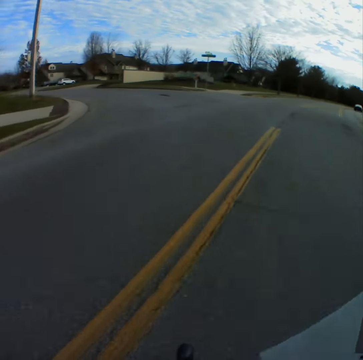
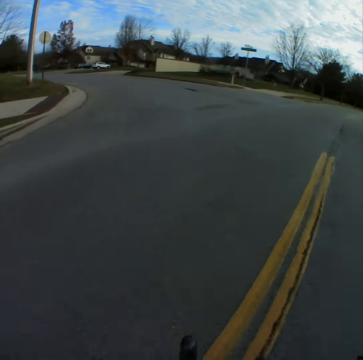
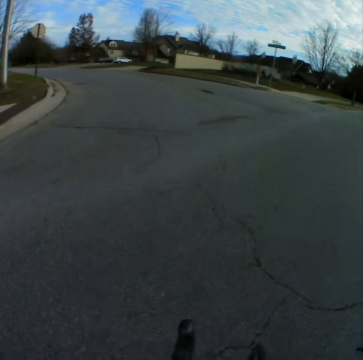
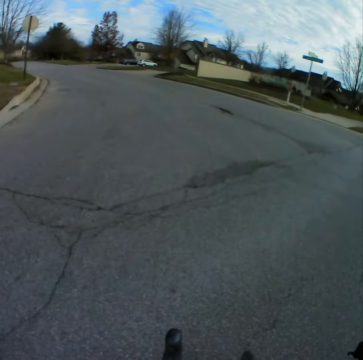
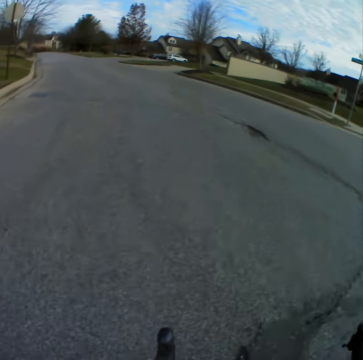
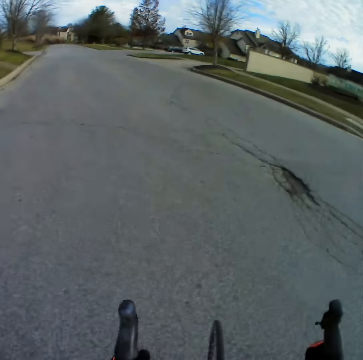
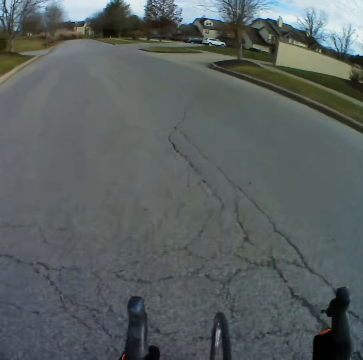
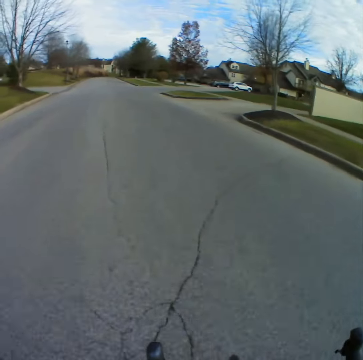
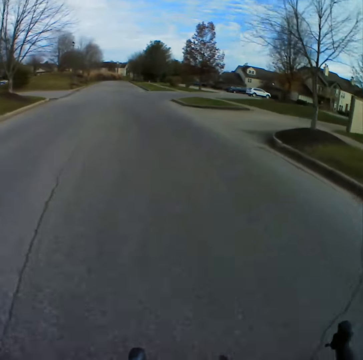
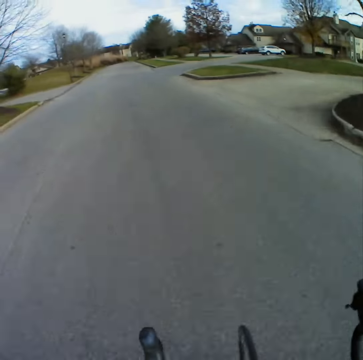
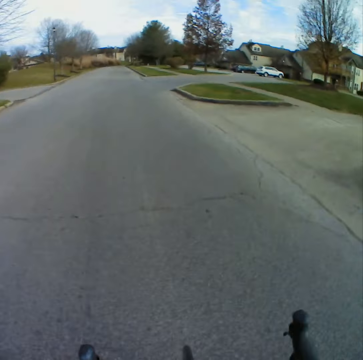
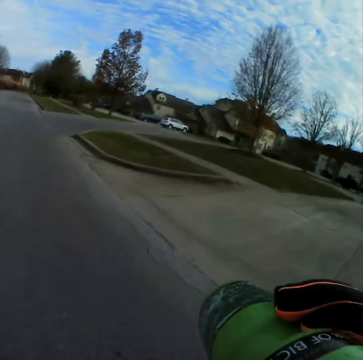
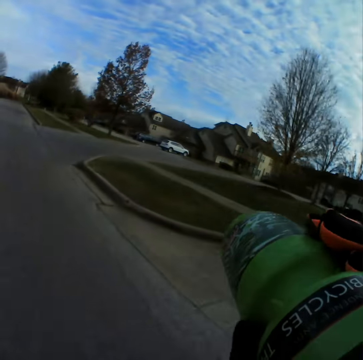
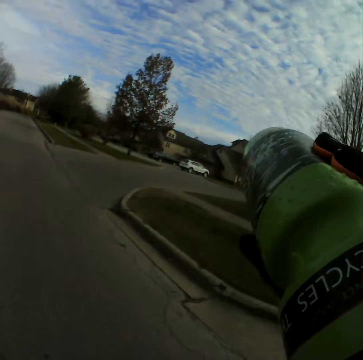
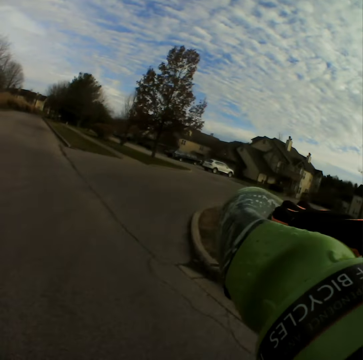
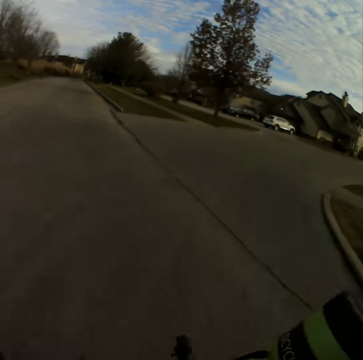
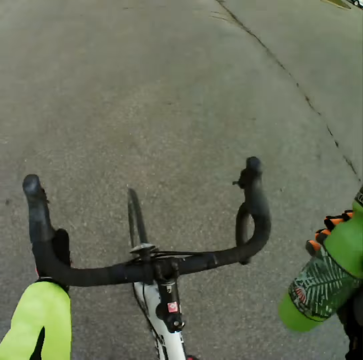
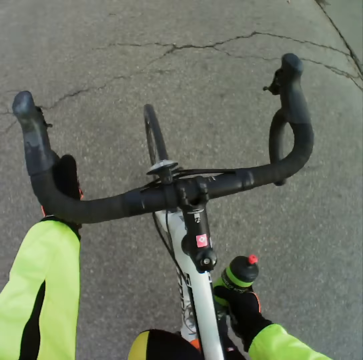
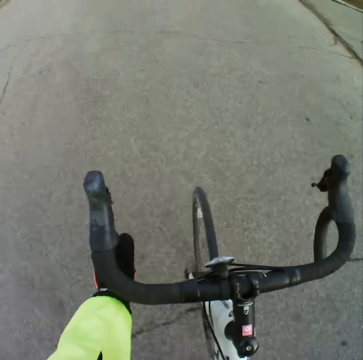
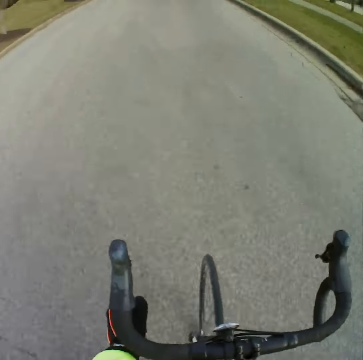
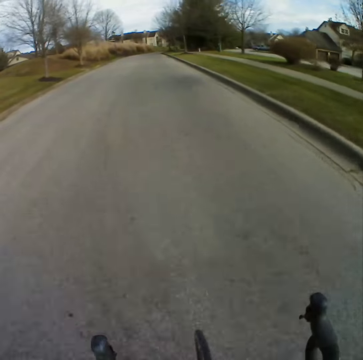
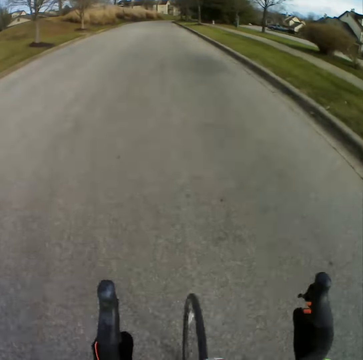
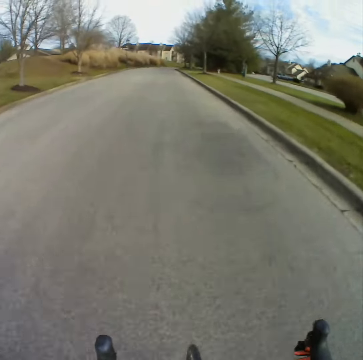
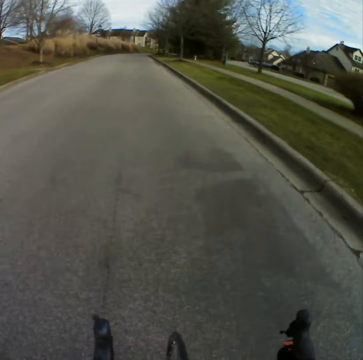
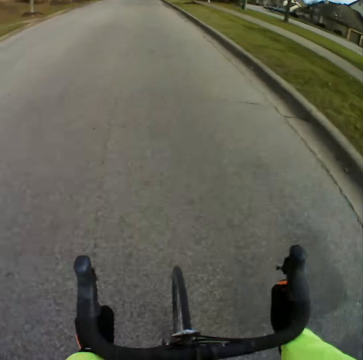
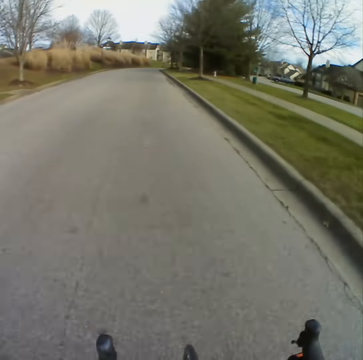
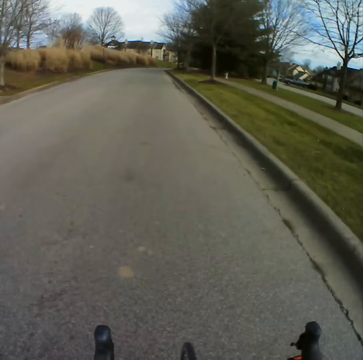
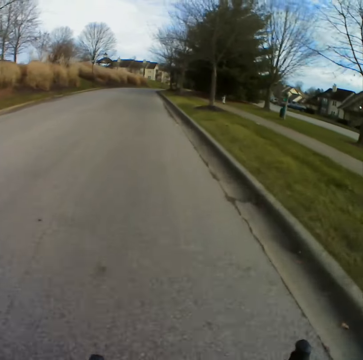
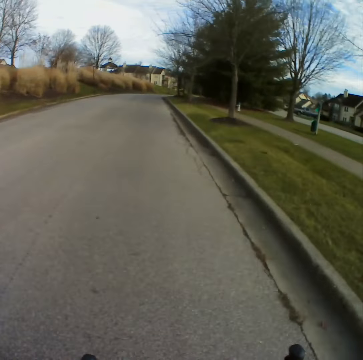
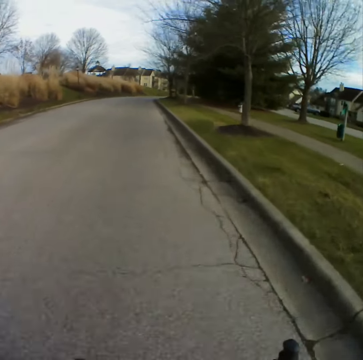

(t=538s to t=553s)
The camera wearer diverts to the left to another road. They drink the water from the bottle. They put the water bottle on the bottle holder of the bicycle. They ride the bicycle on the road.

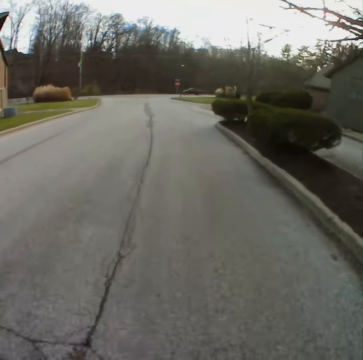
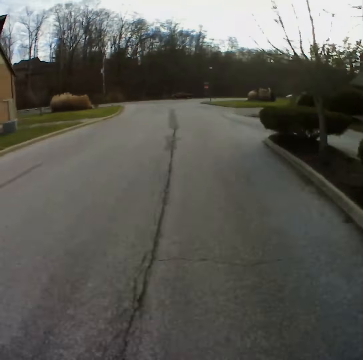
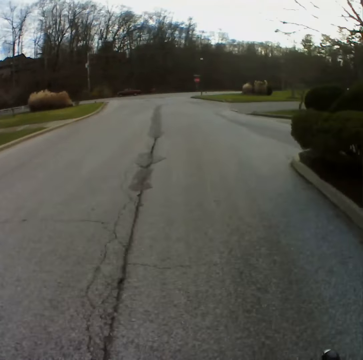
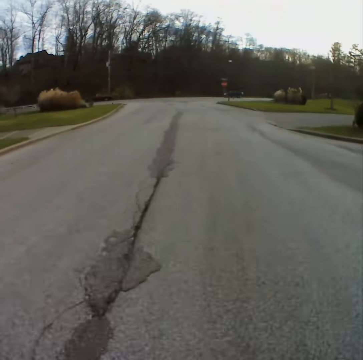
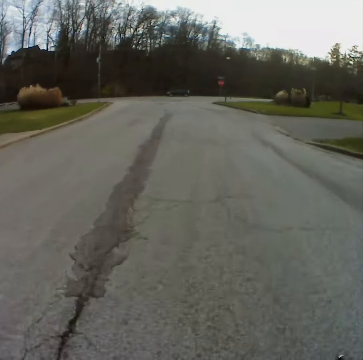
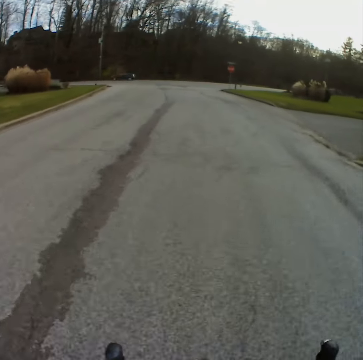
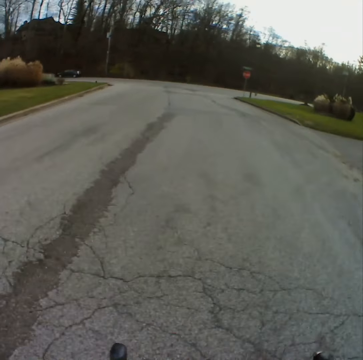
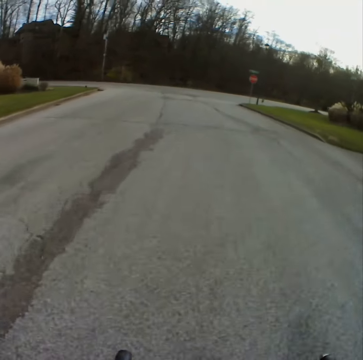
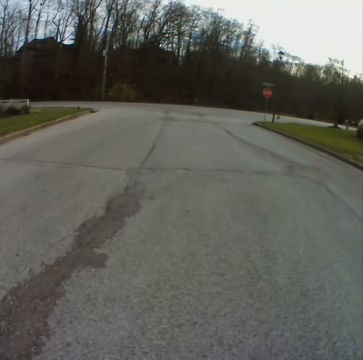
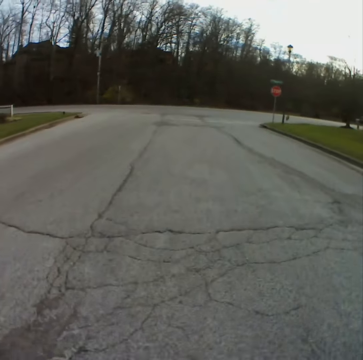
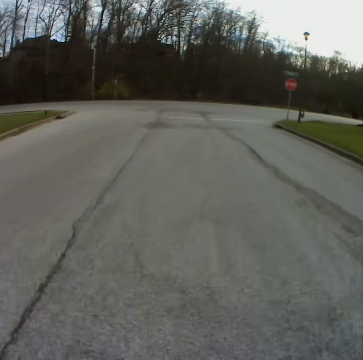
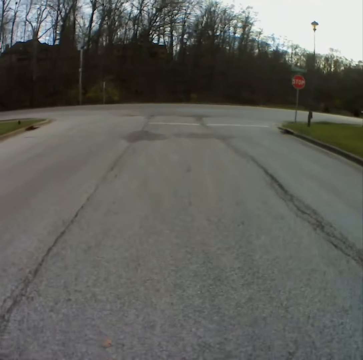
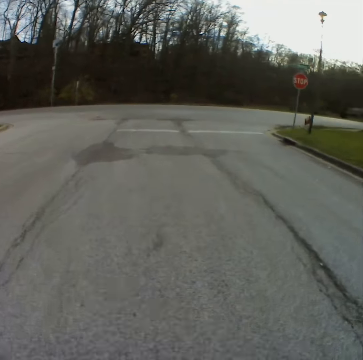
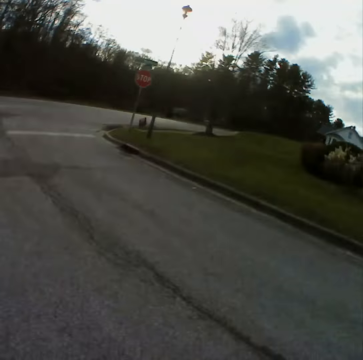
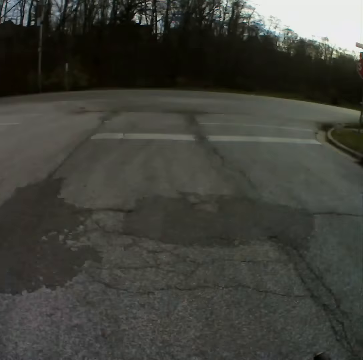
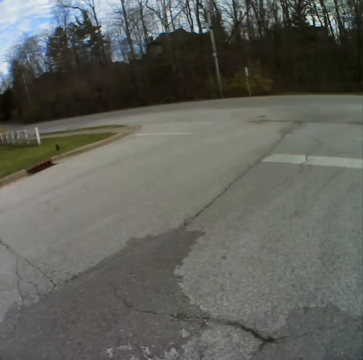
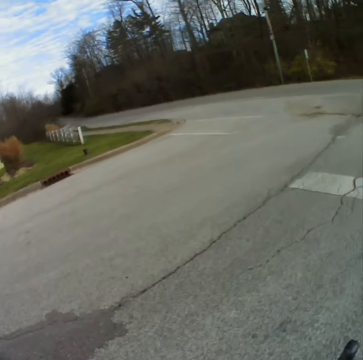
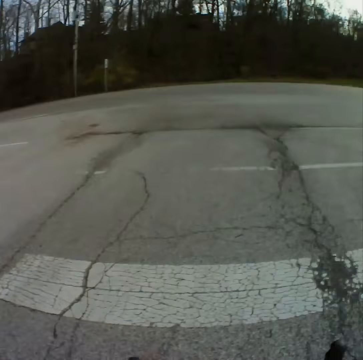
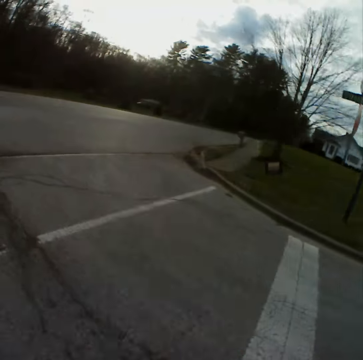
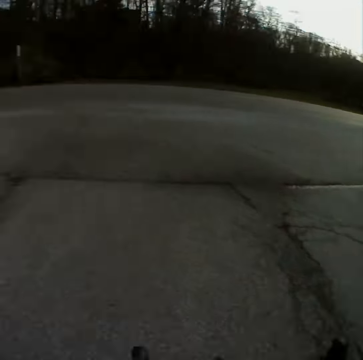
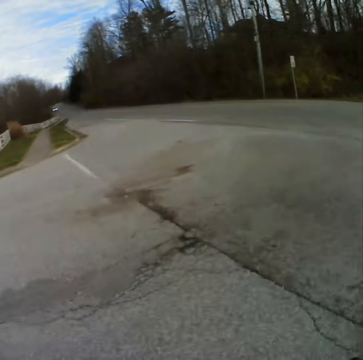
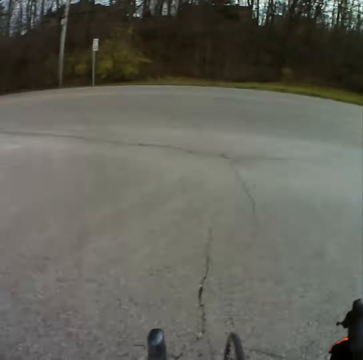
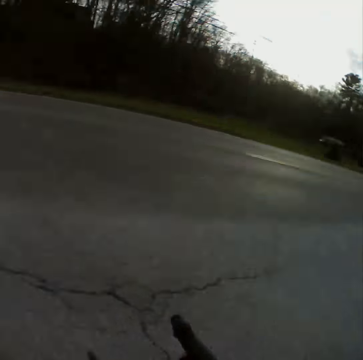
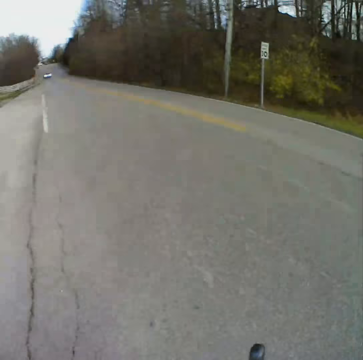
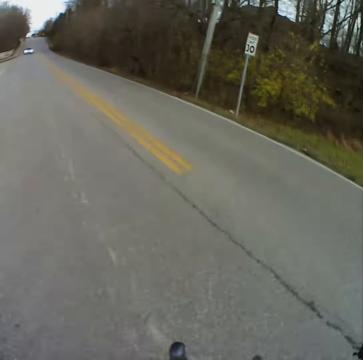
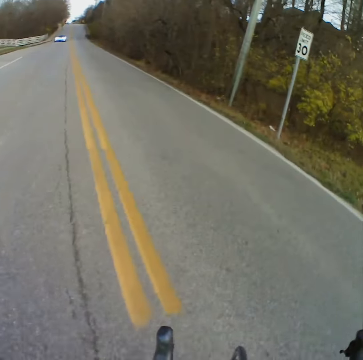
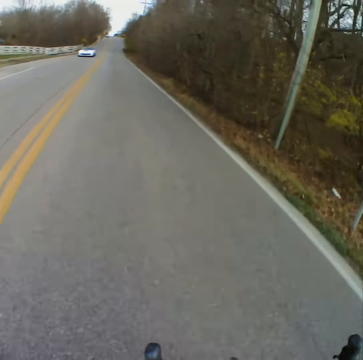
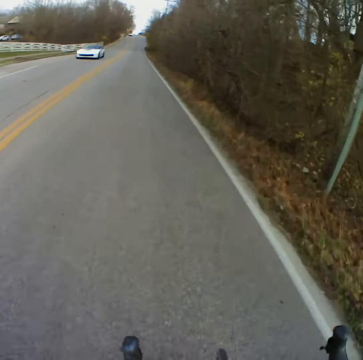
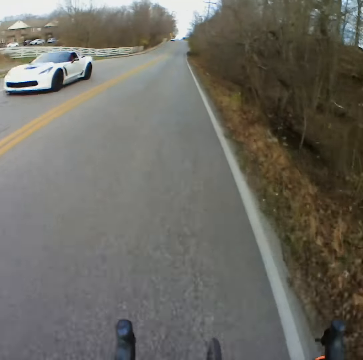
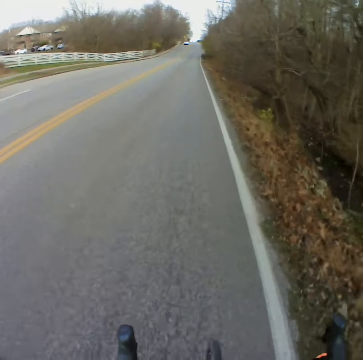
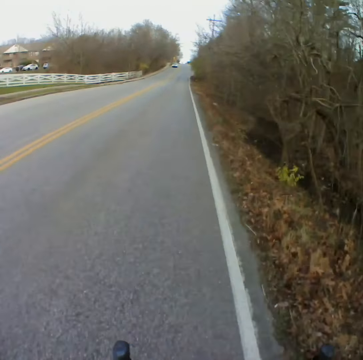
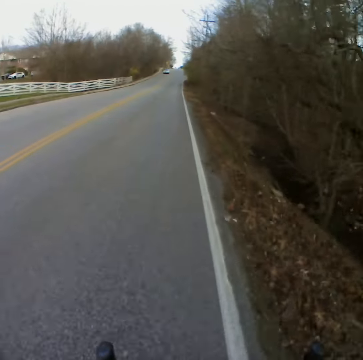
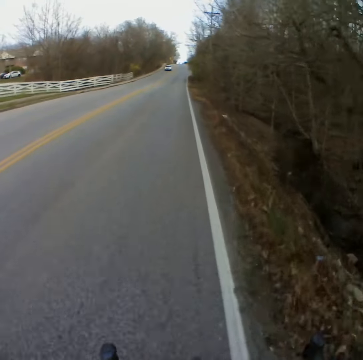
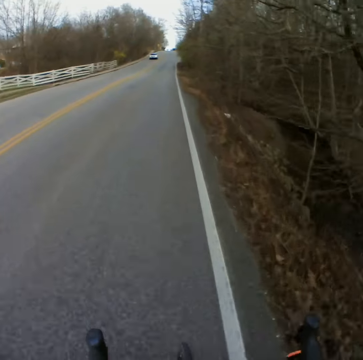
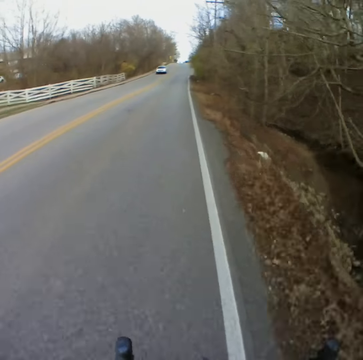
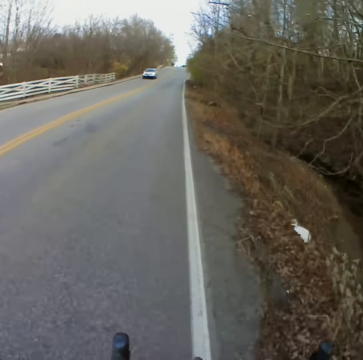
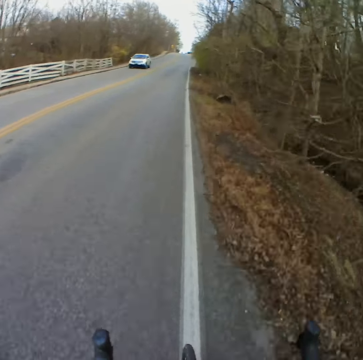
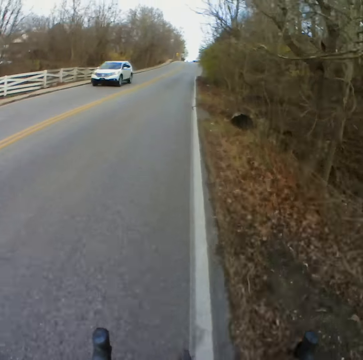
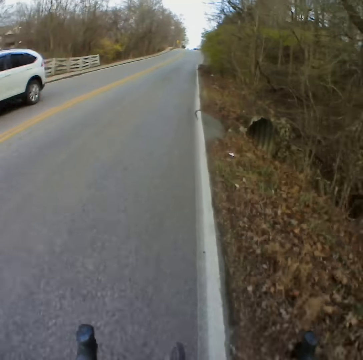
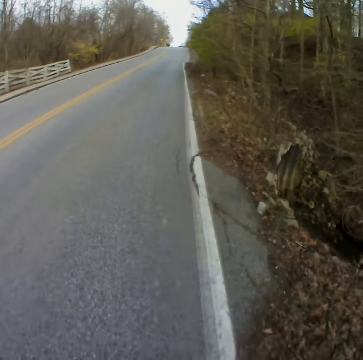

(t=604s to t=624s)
A vehicle passes on another road. The camera wearer branches to another road and cycles. Vehicles pass by while the camera wearer is cycling.
